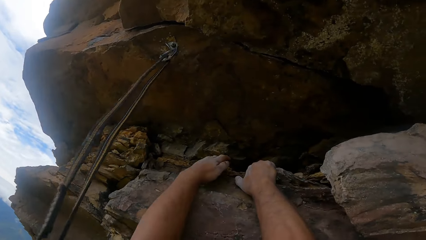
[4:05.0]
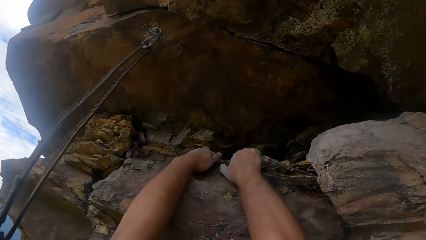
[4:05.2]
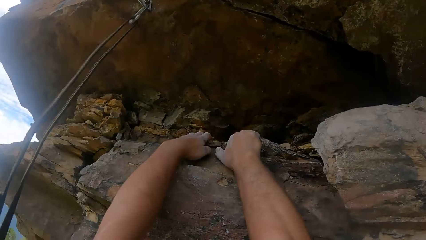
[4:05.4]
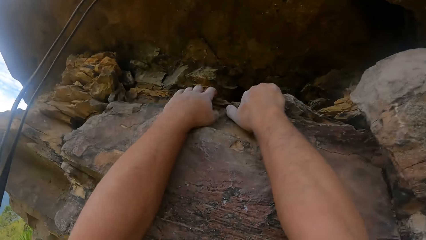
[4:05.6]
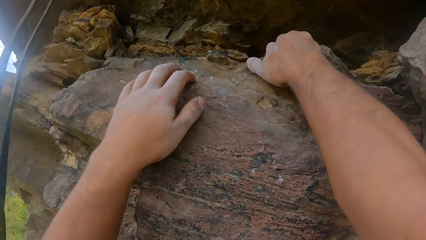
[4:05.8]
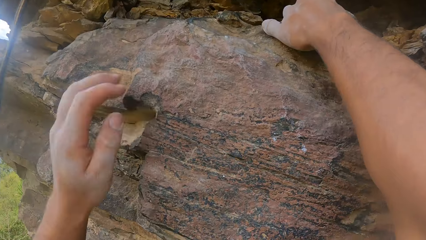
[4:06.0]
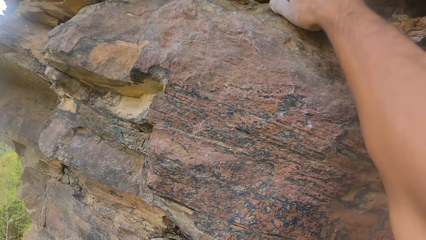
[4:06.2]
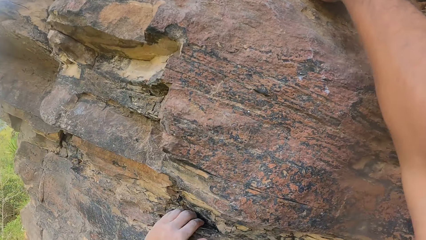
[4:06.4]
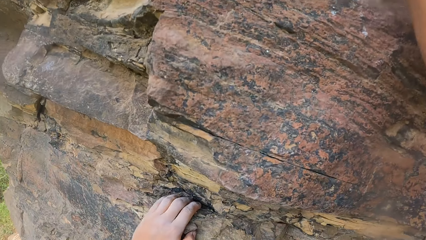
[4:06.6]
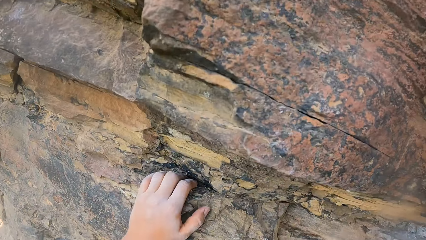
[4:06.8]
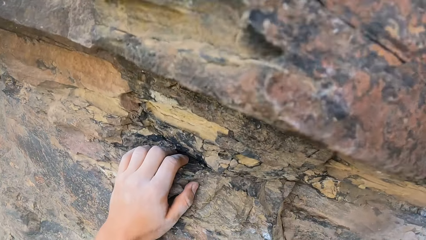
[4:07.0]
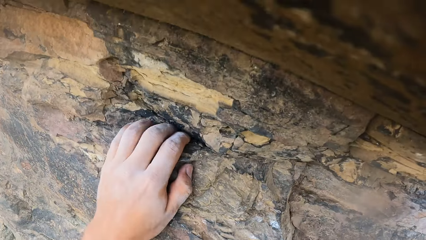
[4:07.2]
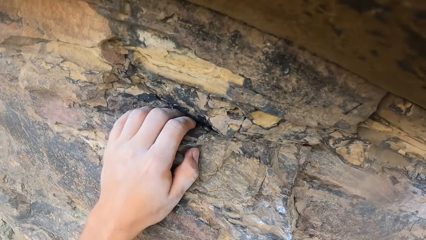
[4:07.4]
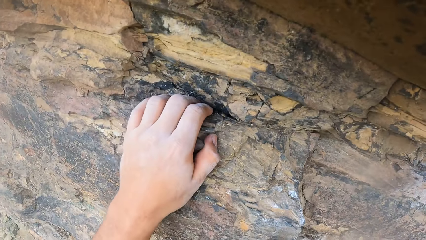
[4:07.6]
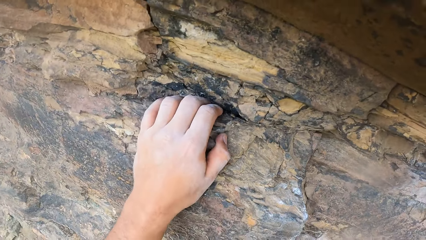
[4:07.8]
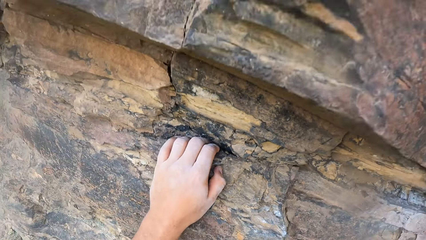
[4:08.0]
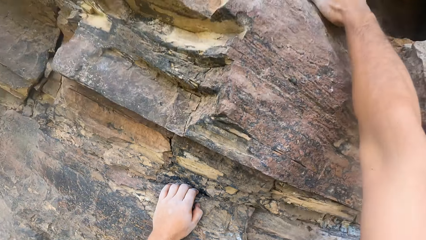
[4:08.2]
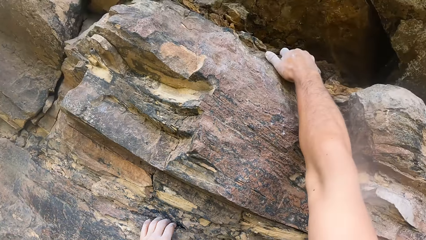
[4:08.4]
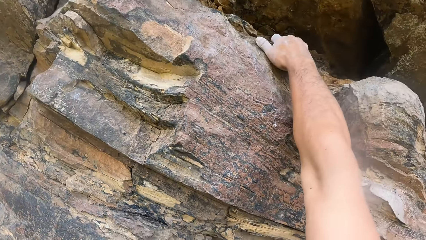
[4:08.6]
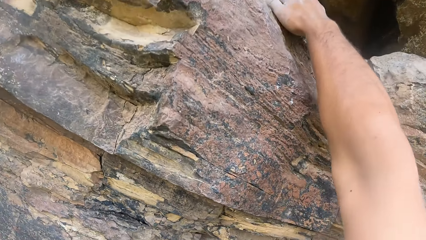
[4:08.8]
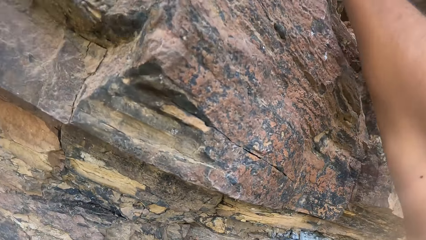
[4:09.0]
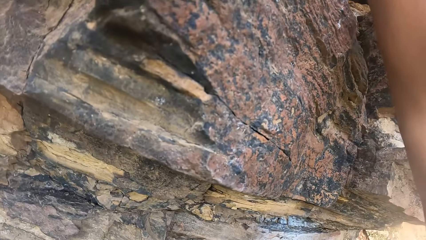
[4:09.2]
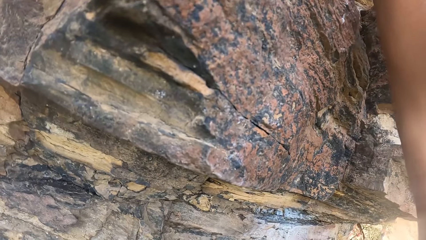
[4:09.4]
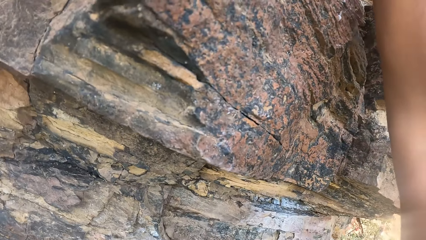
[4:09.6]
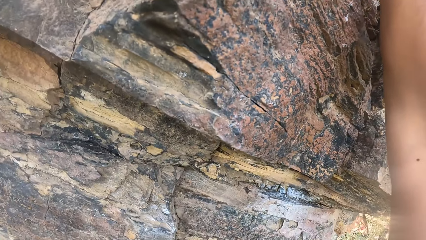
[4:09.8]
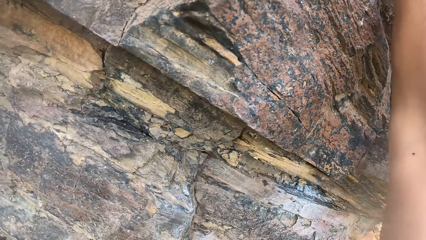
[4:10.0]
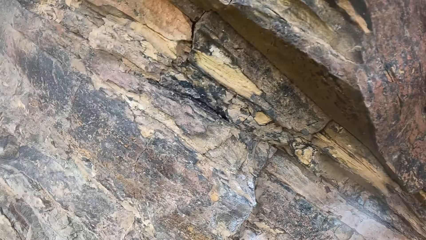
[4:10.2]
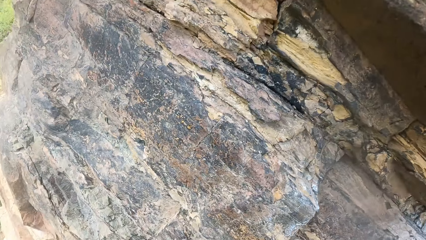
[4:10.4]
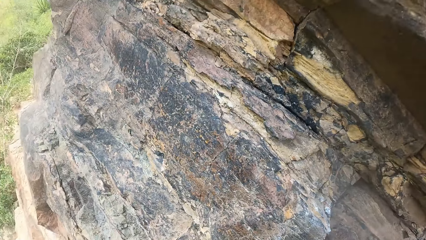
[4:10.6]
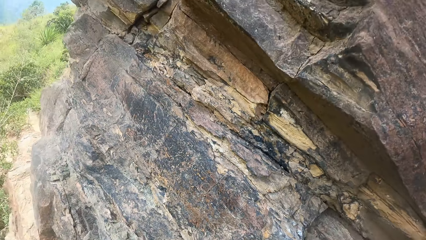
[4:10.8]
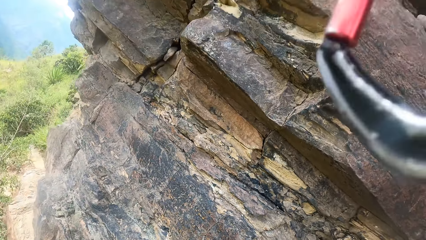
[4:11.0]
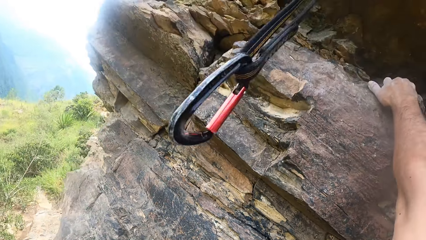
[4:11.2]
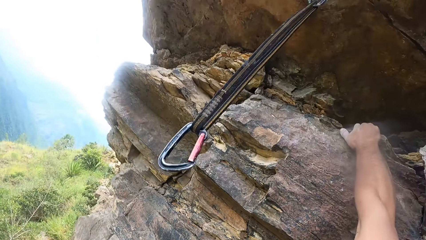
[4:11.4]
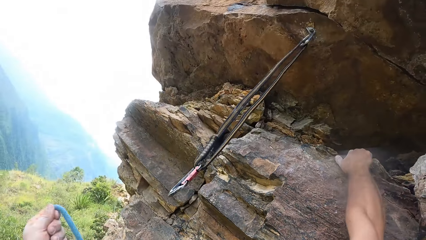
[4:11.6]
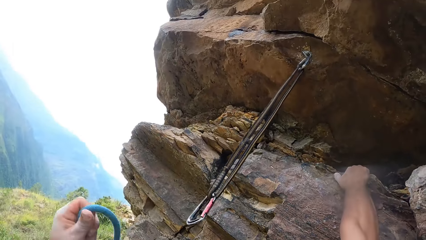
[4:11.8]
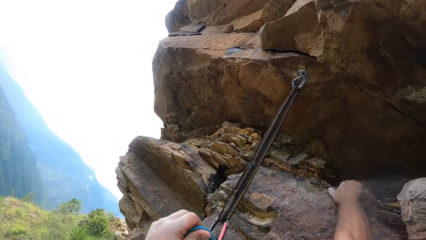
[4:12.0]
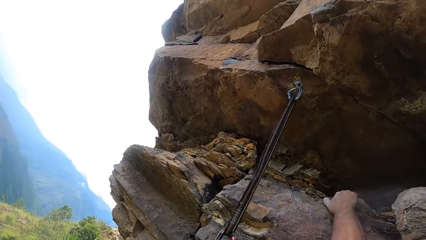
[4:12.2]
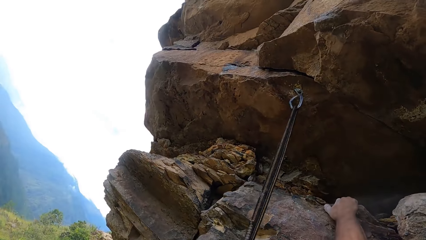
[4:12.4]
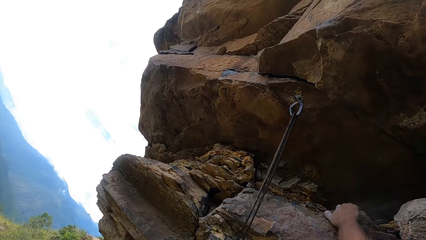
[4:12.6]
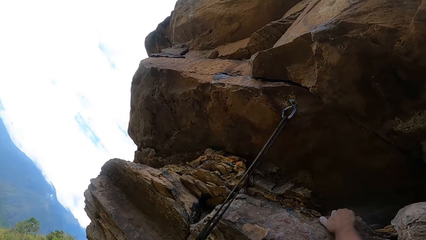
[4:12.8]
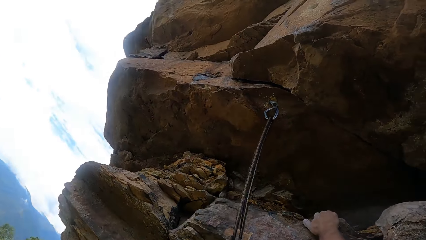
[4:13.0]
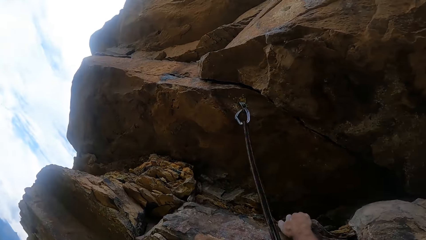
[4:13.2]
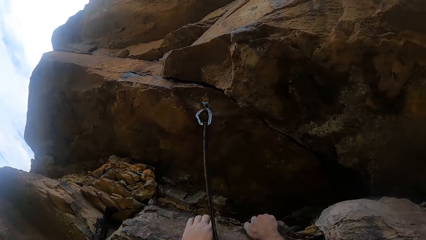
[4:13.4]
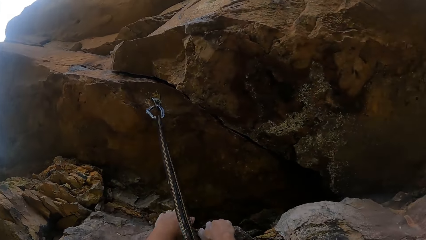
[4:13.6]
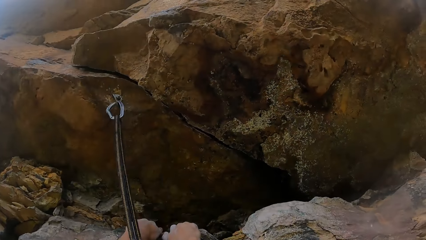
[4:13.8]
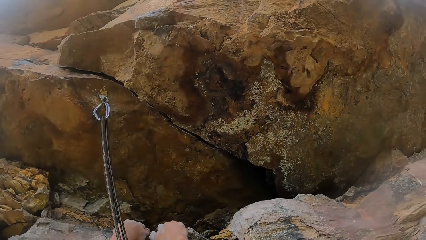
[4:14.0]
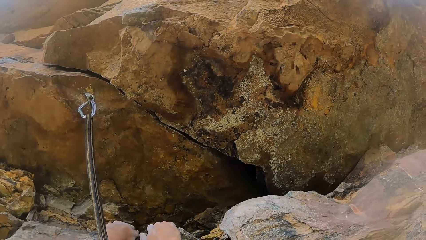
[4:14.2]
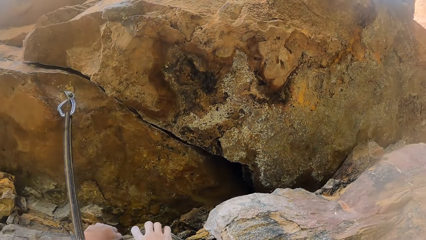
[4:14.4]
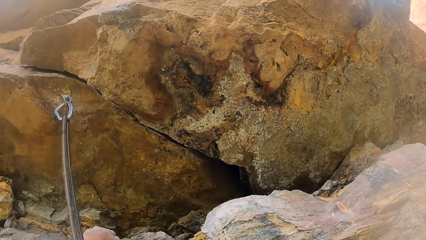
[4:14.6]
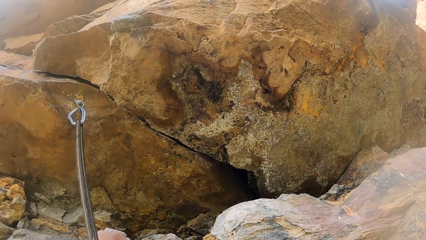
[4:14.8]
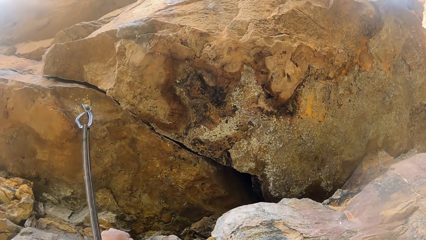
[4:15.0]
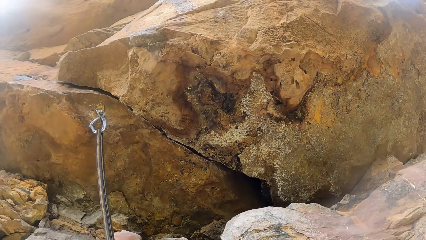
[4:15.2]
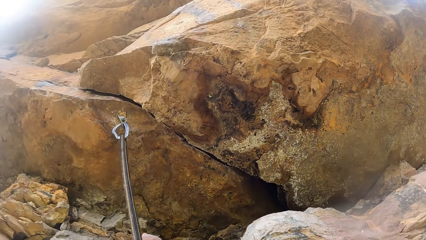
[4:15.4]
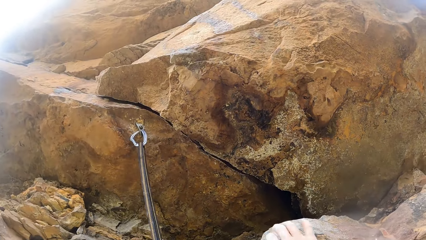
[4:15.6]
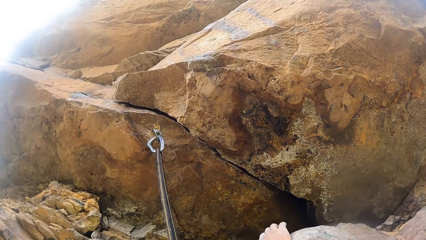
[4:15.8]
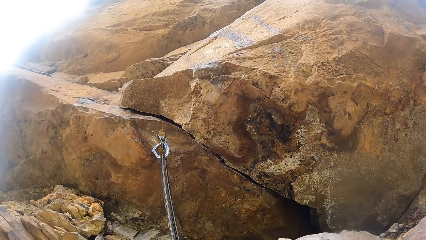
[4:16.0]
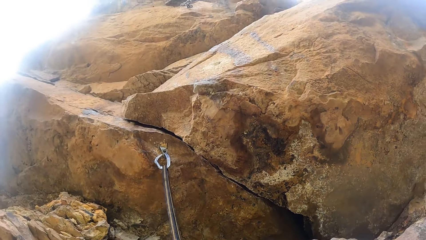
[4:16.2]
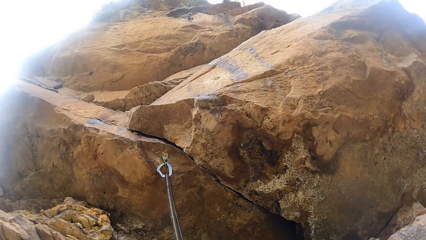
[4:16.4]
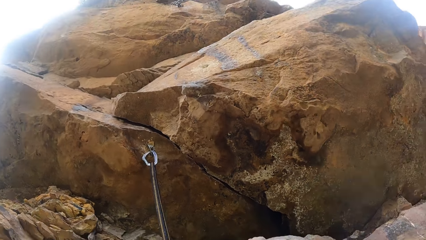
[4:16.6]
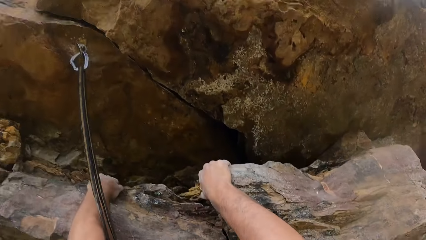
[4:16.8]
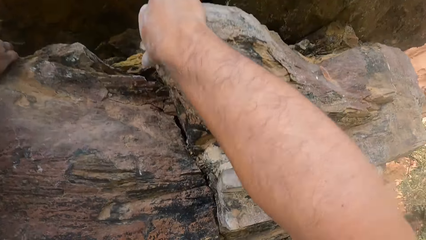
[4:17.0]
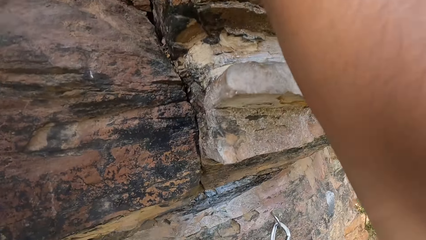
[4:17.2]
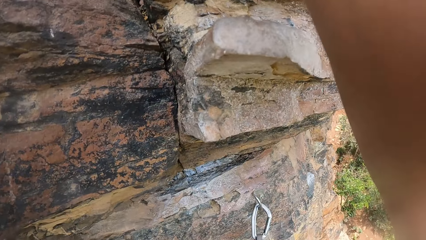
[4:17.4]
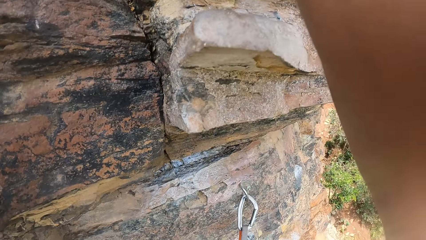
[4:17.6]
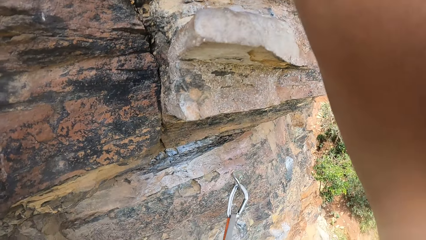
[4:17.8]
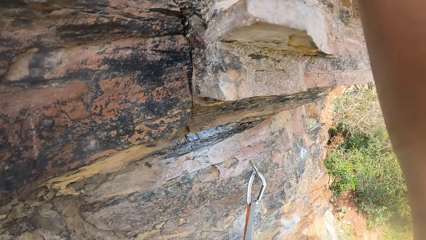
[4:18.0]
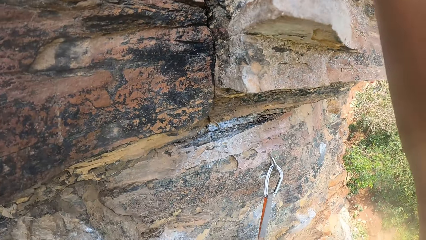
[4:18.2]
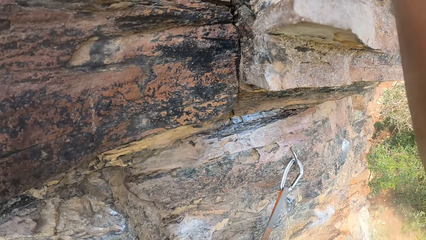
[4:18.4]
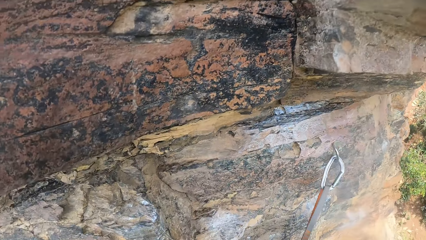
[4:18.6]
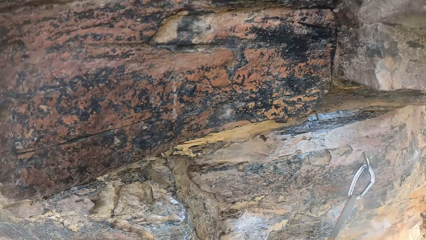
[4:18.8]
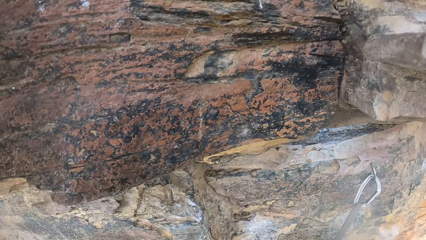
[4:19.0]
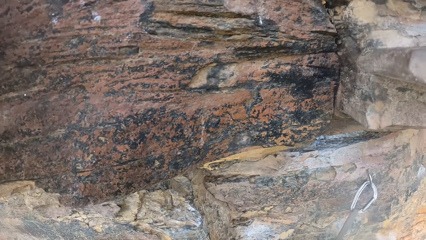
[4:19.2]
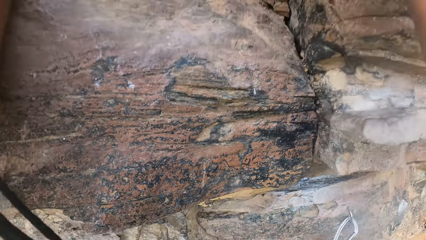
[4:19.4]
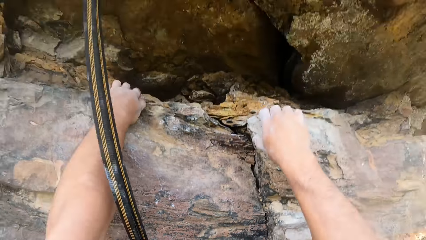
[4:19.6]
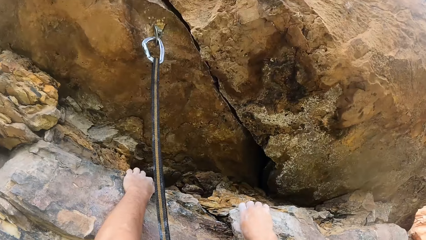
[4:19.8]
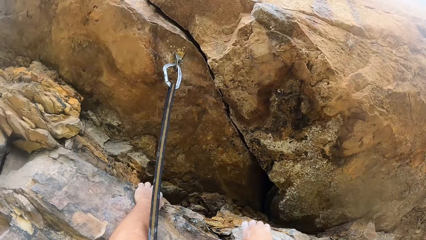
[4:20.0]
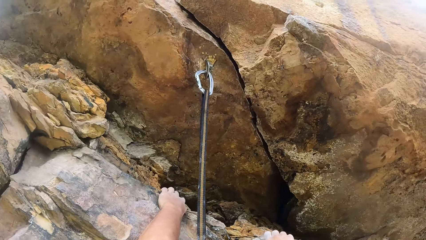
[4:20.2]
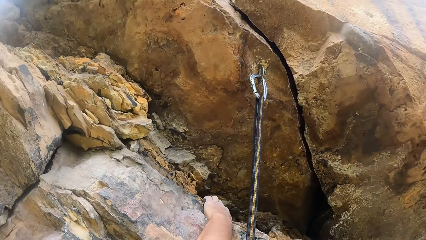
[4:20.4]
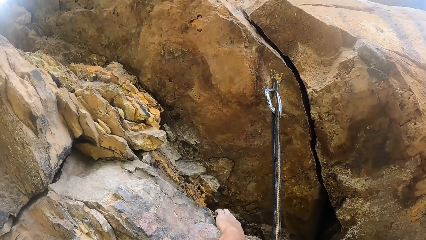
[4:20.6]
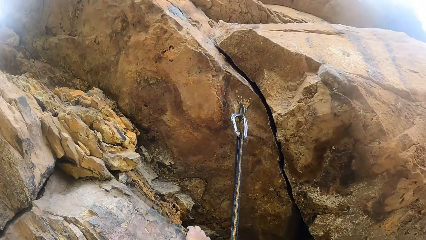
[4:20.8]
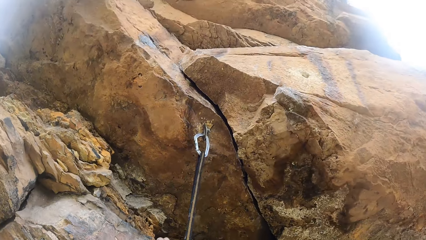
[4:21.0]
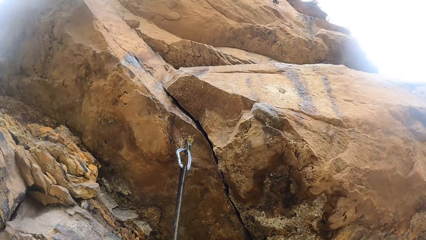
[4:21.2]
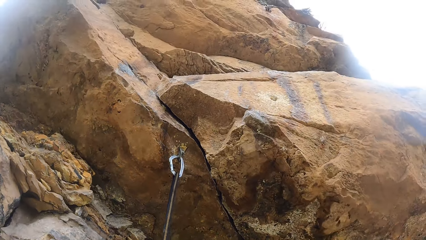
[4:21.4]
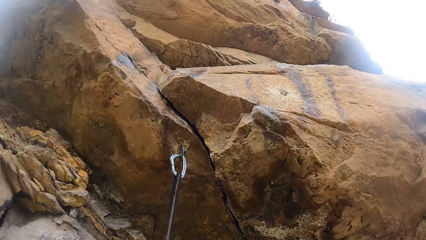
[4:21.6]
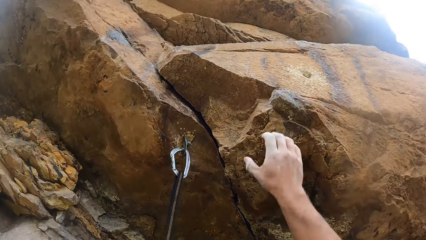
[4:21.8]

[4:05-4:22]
The camera wearer moves a hand around the mountain wall. They grasp a rock with the left hand. They look down around the rock. They look up the rock. They look down around the rock. They pull the rope. They hold the rope from a trad. They grasp the rock with both hands. They look down around the rock. They look up the rock.
